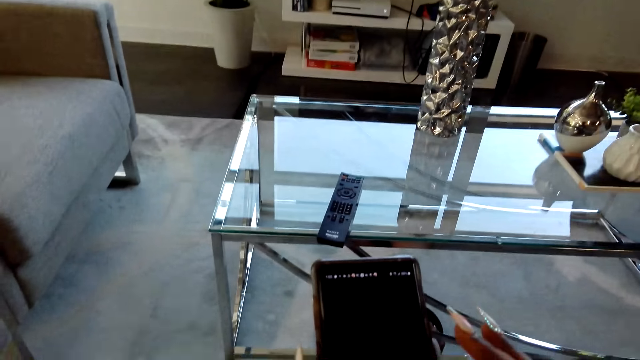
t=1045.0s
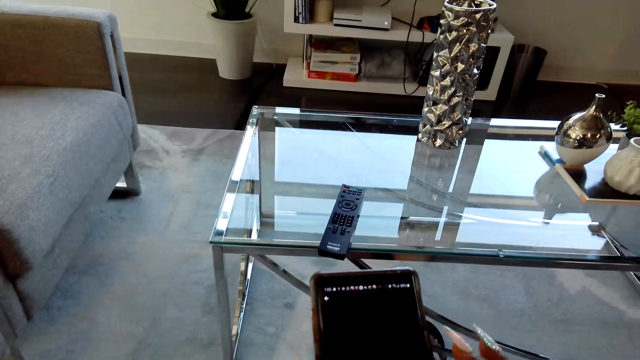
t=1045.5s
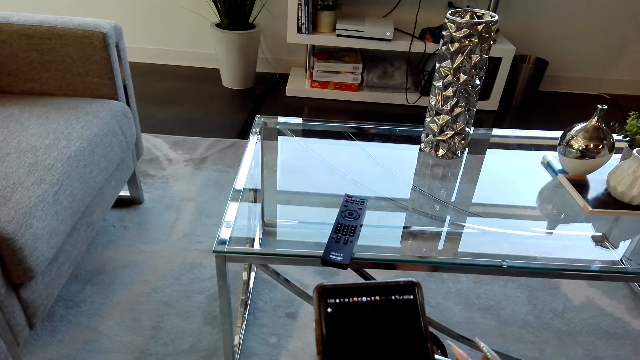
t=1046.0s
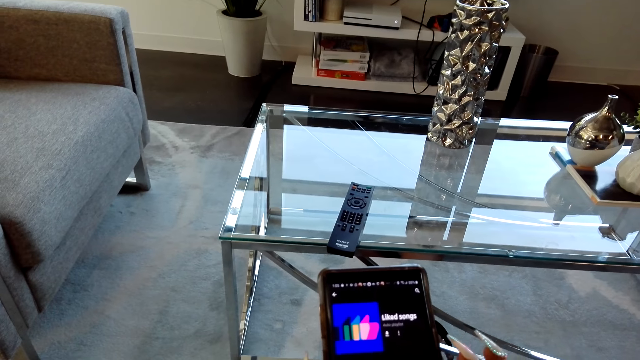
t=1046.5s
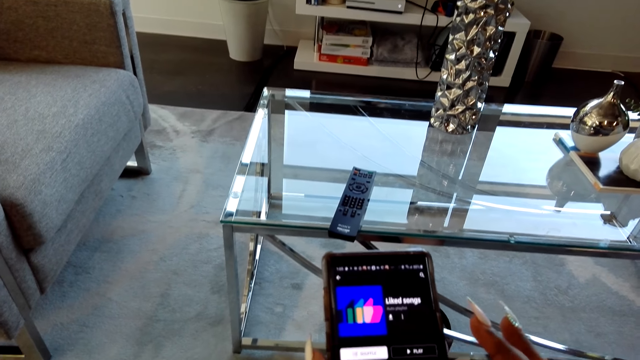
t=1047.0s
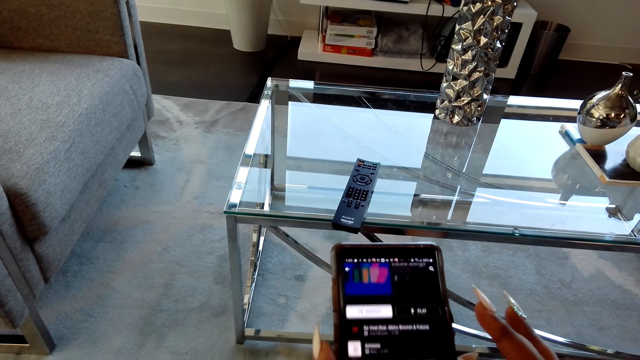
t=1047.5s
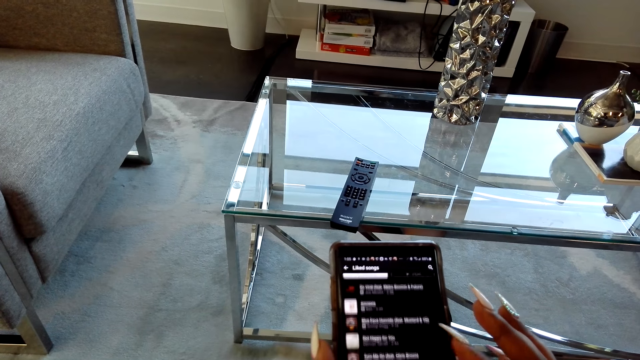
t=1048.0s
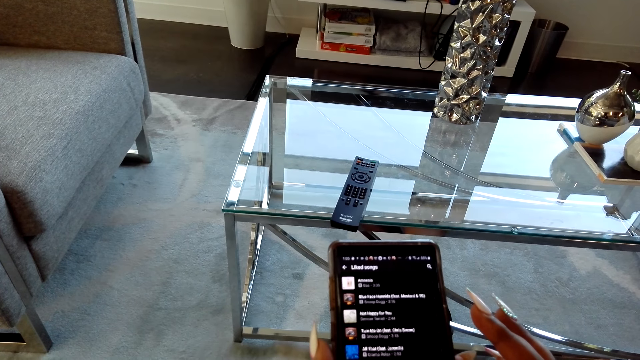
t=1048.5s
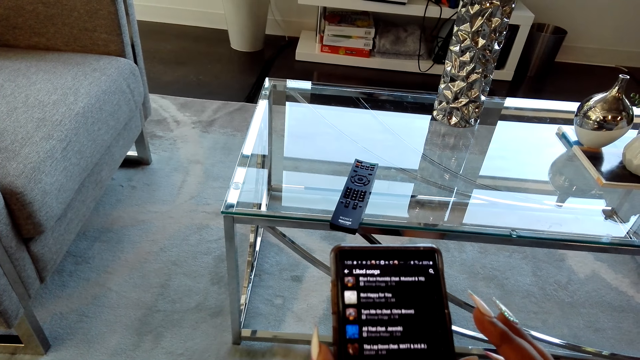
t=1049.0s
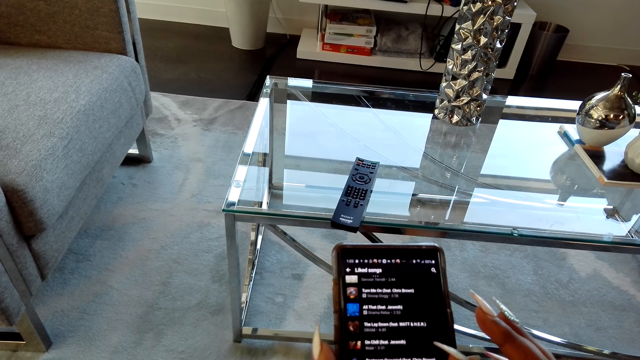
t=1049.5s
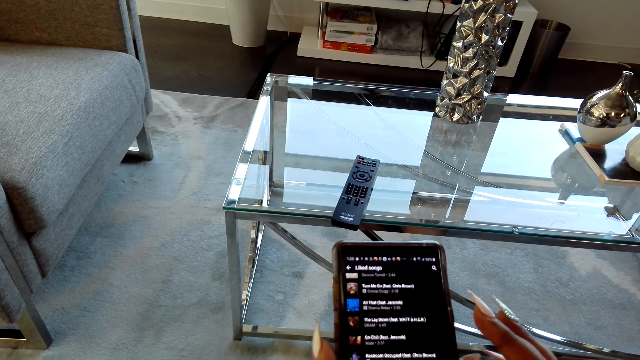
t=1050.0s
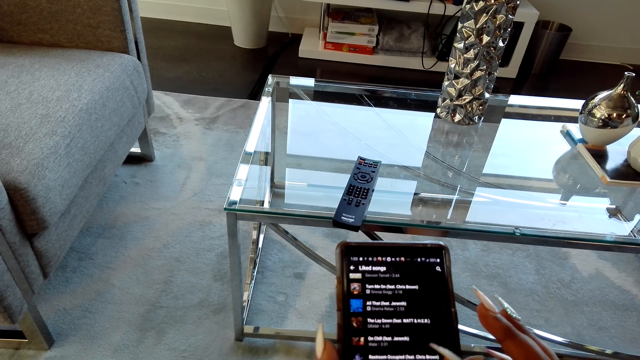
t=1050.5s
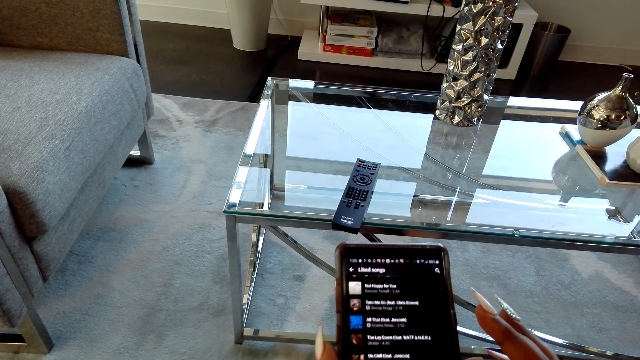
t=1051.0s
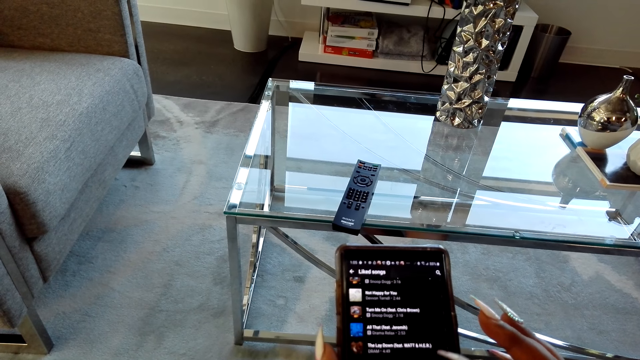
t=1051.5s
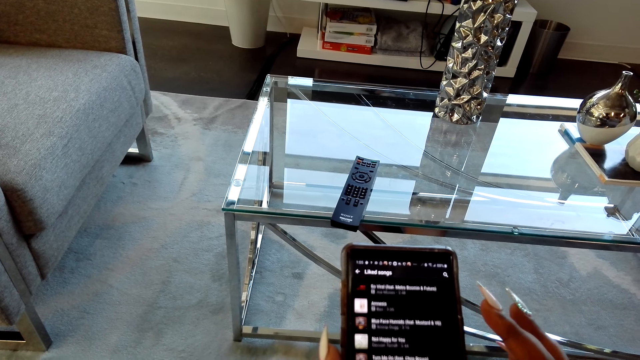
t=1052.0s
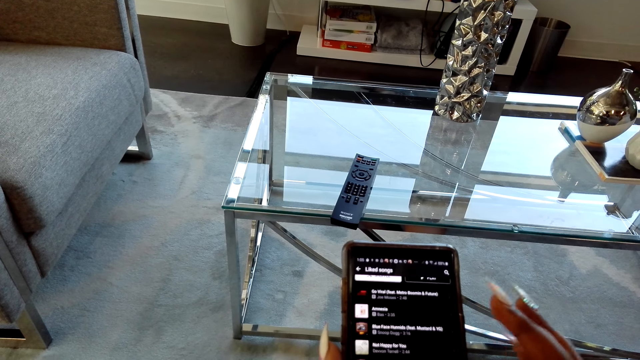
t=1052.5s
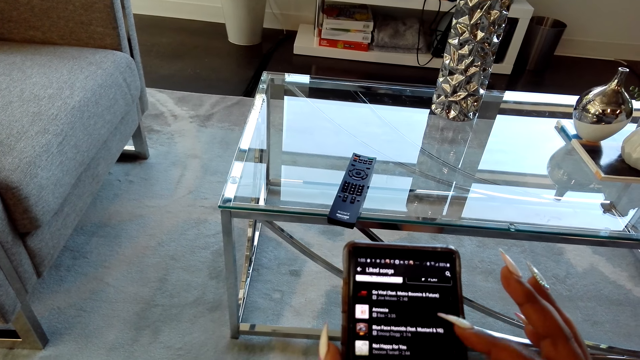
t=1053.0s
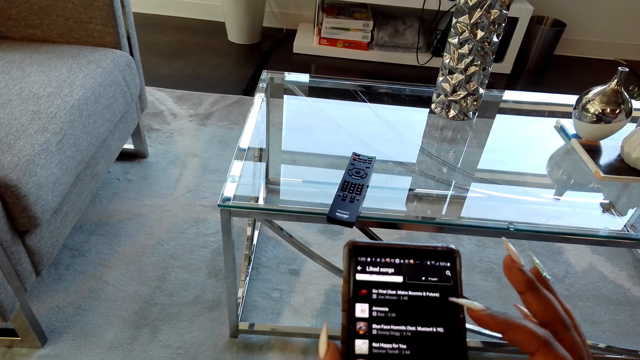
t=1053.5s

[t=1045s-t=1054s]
The camera wearer stares at the phone. They scroll the phone.

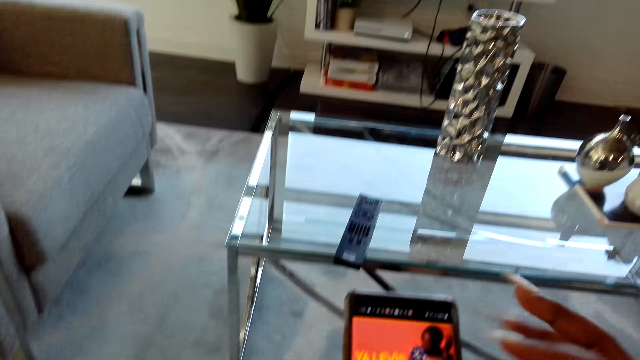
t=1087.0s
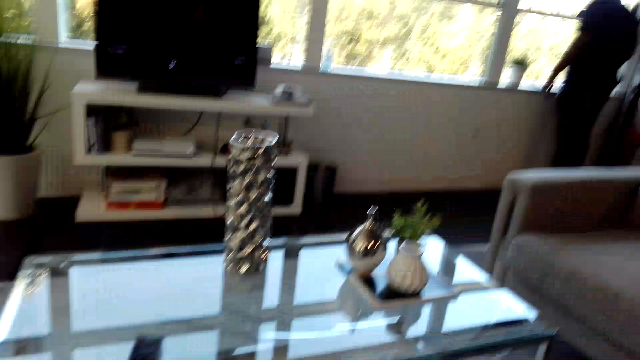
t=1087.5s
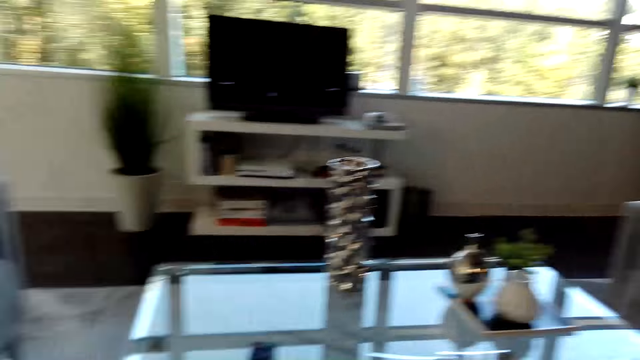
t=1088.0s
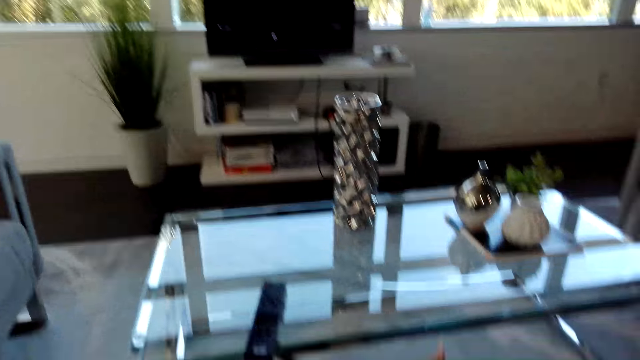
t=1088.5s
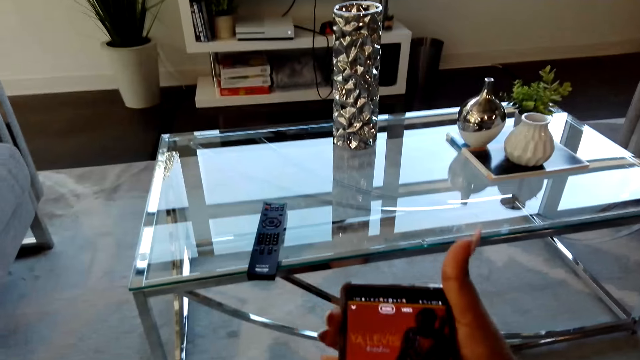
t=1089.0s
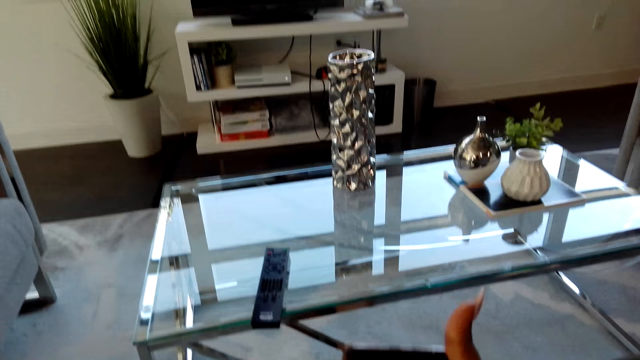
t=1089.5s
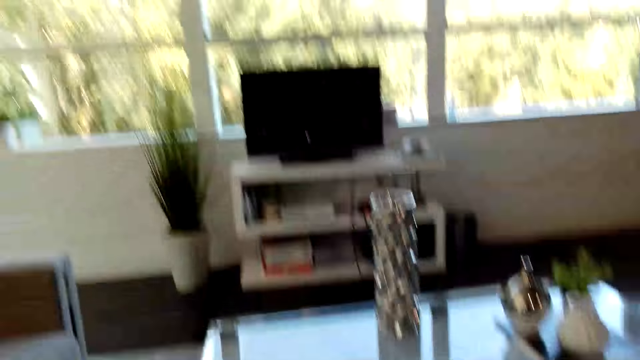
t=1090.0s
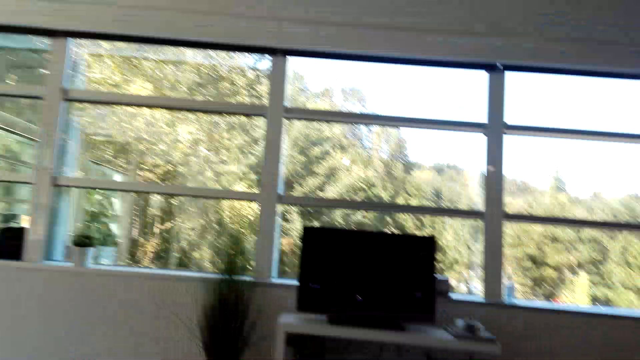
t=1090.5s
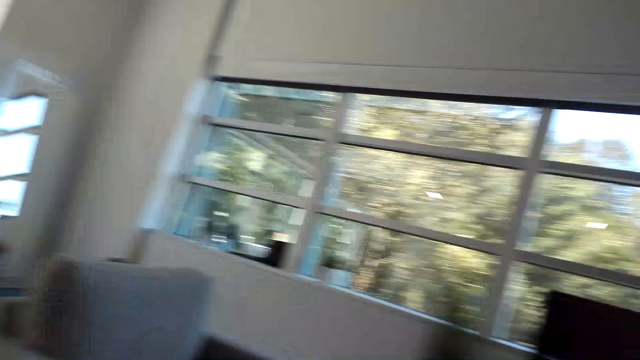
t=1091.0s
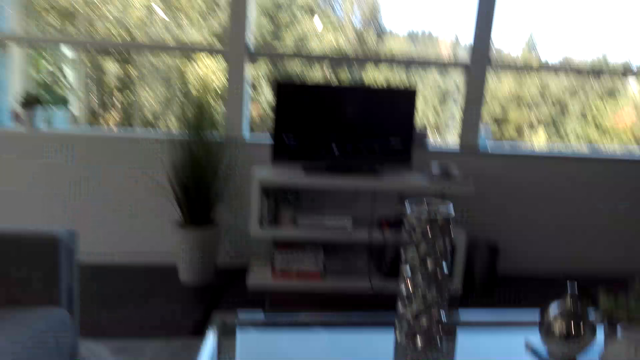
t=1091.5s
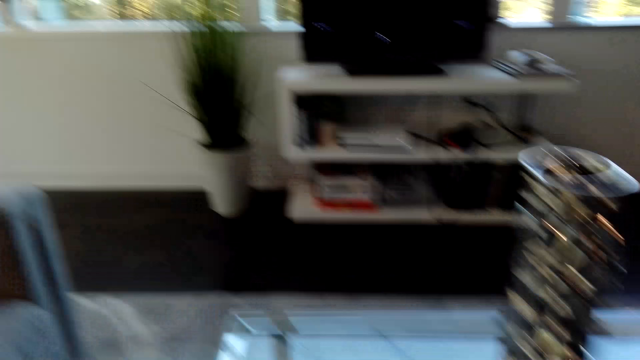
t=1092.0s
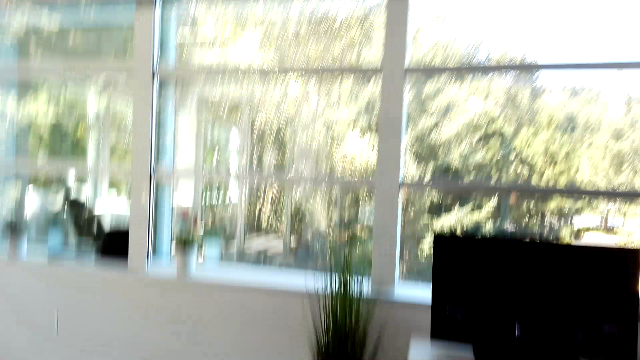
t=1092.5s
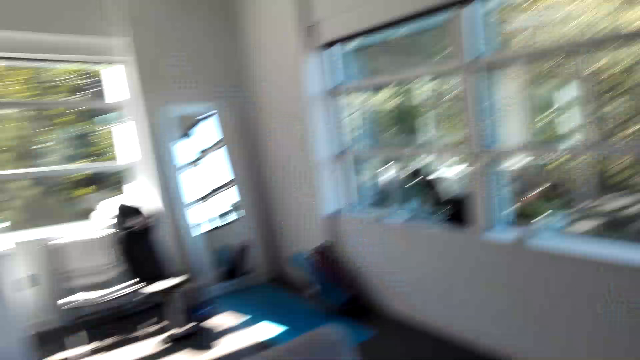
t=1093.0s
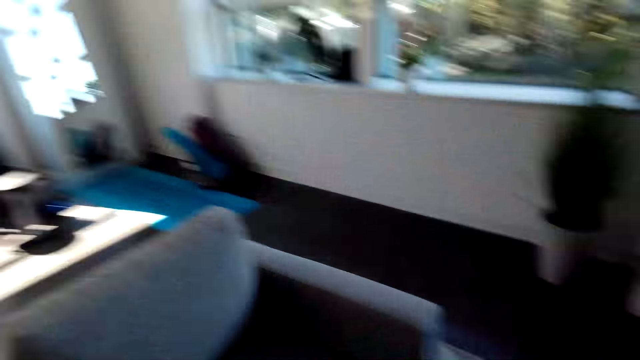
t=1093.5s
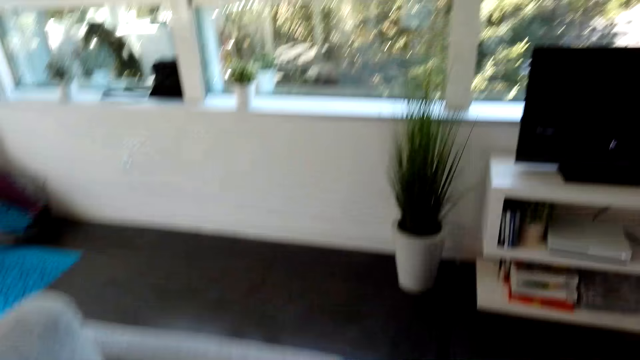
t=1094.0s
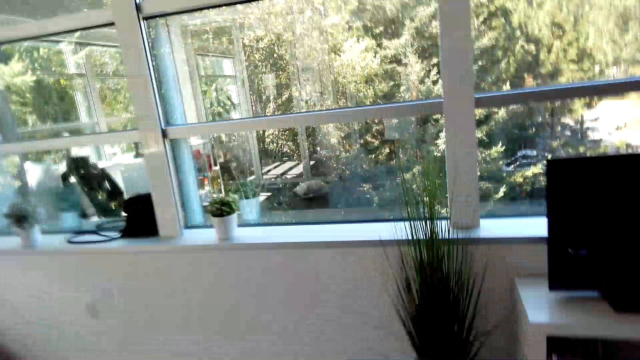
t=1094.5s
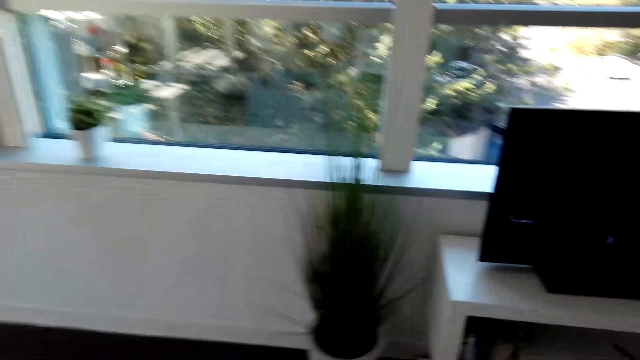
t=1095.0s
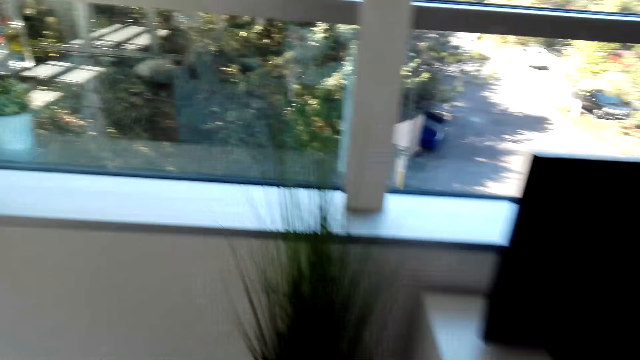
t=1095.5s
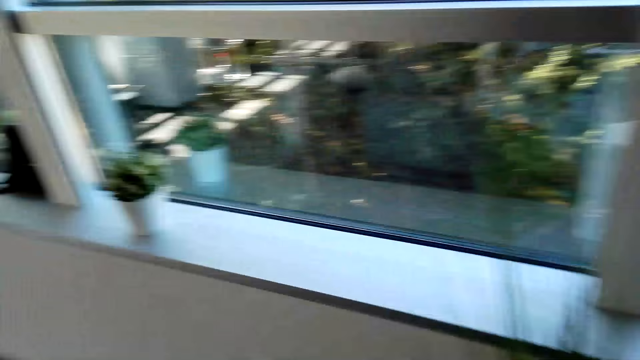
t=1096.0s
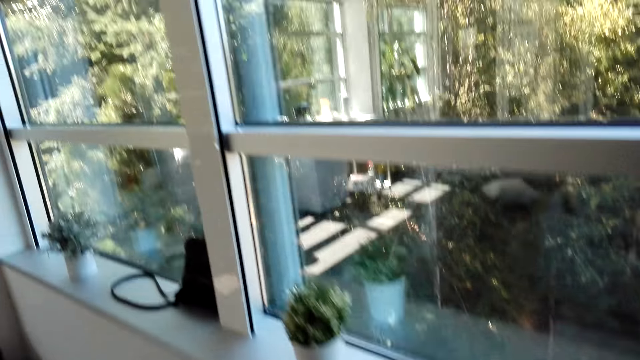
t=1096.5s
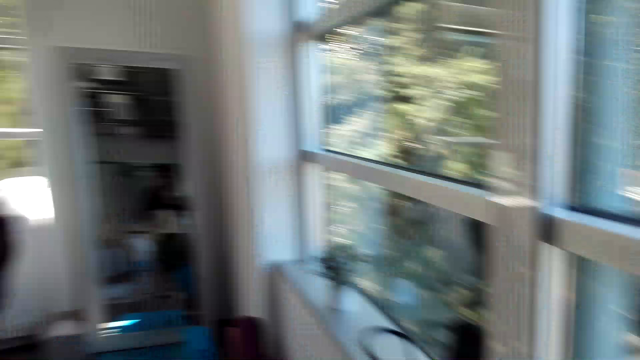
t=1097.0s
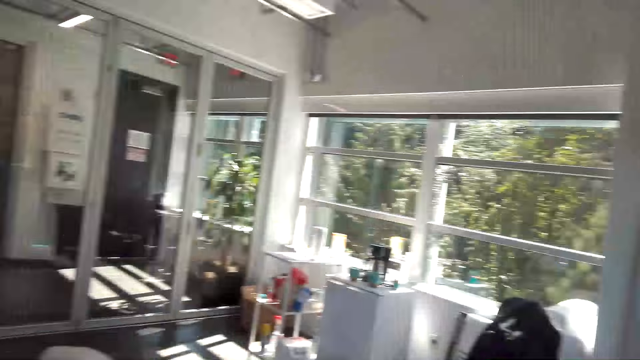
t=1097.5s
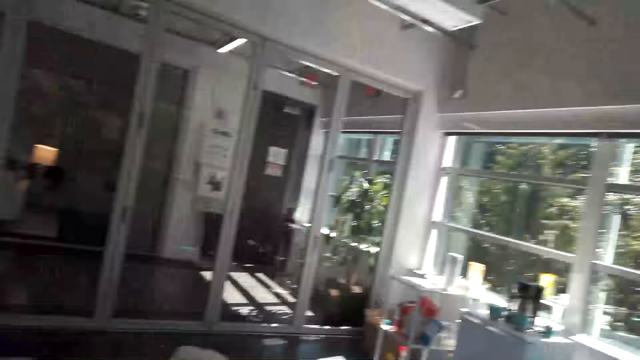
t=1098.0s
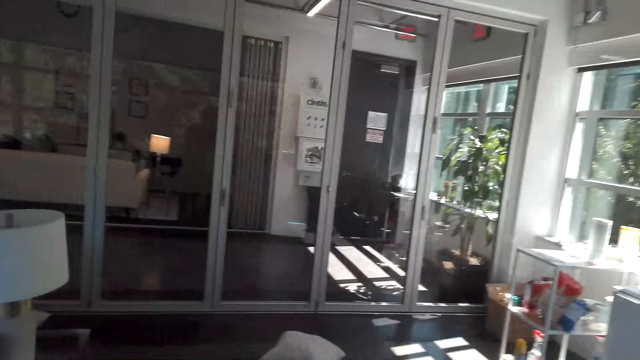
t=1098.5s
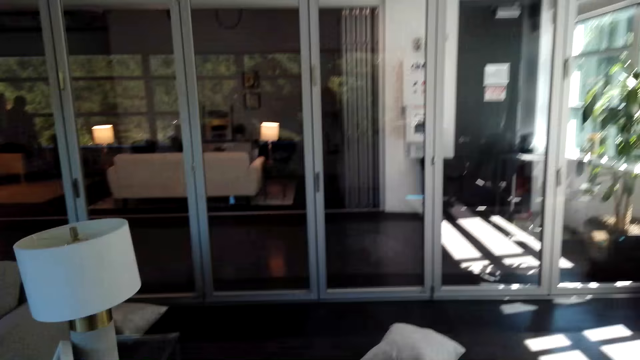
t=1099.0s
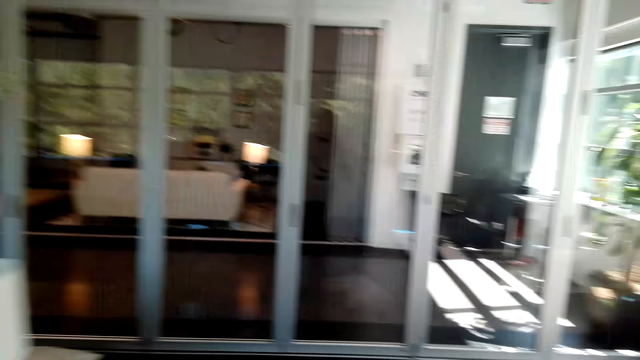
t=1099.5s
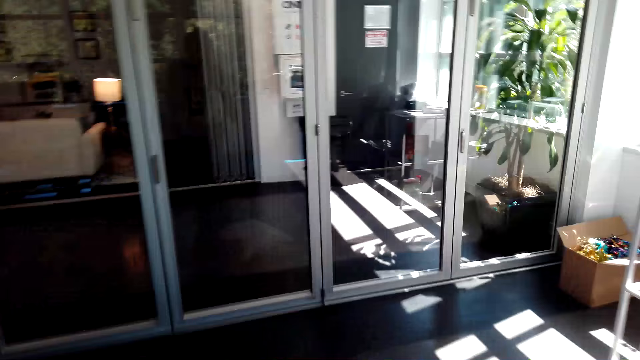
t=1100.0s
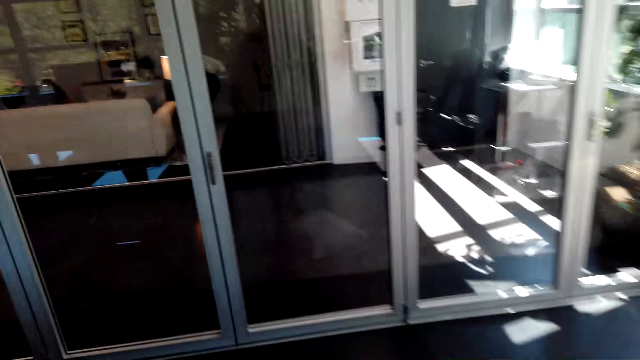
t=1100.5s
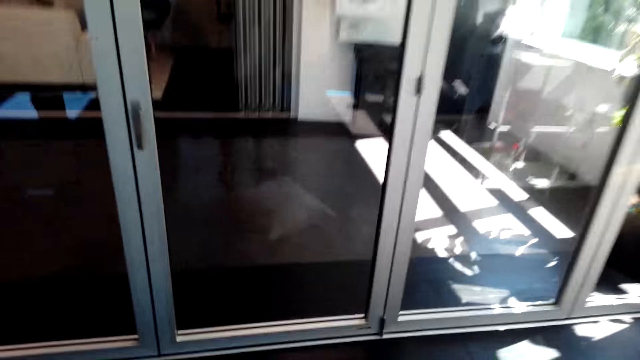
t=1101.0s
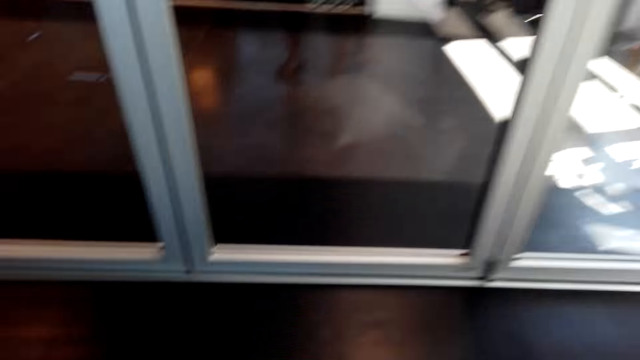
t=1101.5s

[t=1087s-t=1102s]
The camera wearer looks around. They walk around the room. They walk around the room again.
